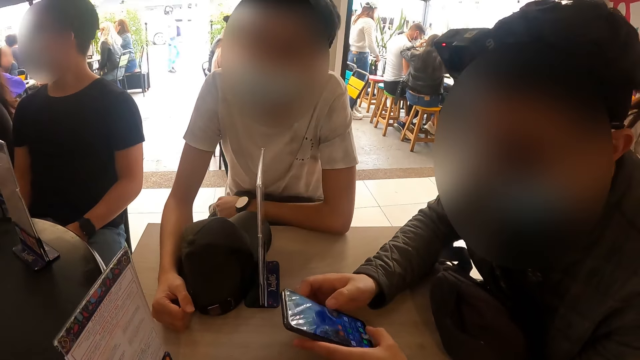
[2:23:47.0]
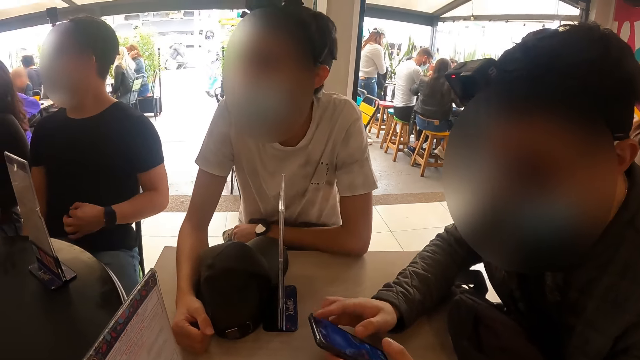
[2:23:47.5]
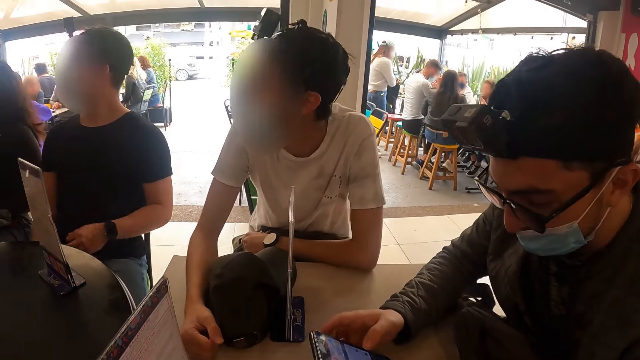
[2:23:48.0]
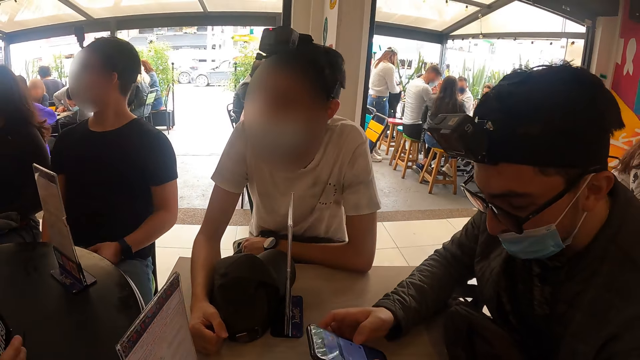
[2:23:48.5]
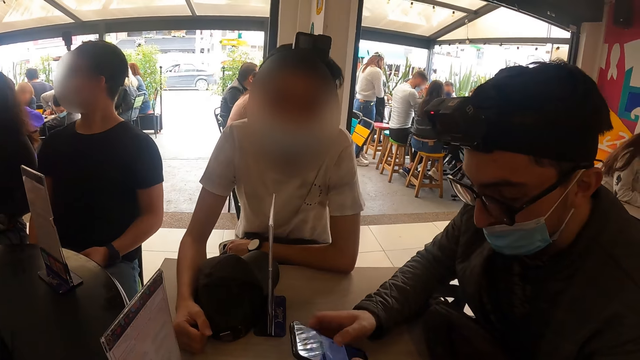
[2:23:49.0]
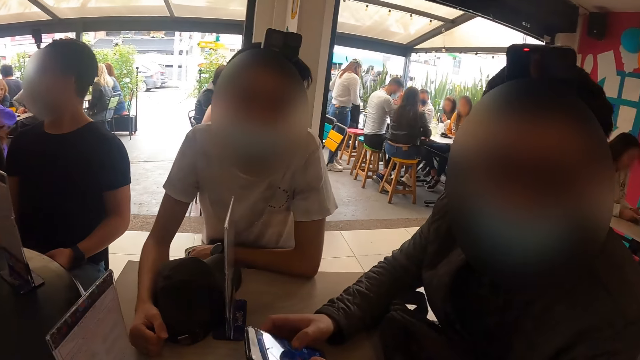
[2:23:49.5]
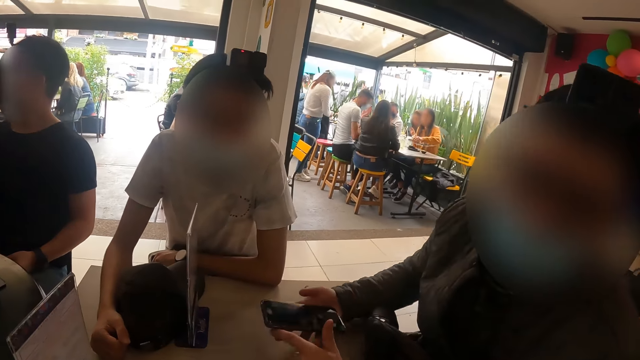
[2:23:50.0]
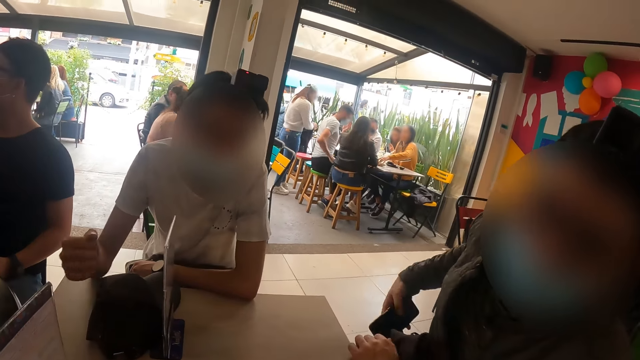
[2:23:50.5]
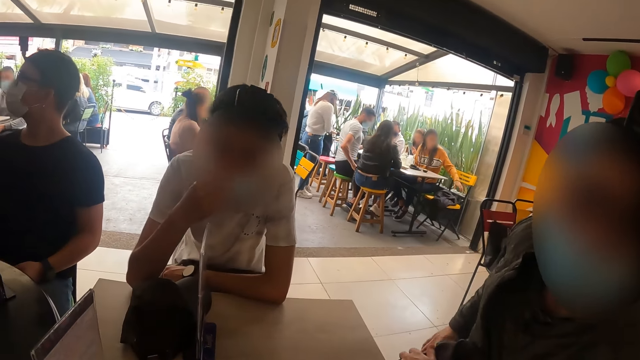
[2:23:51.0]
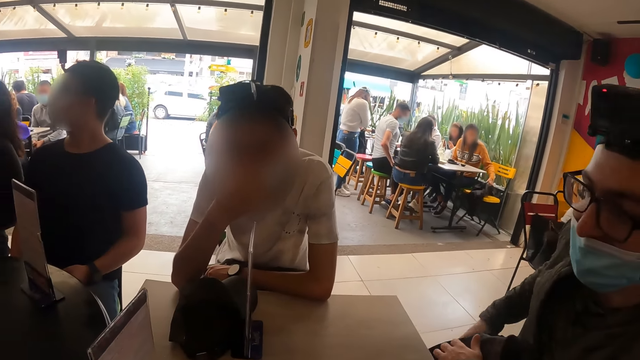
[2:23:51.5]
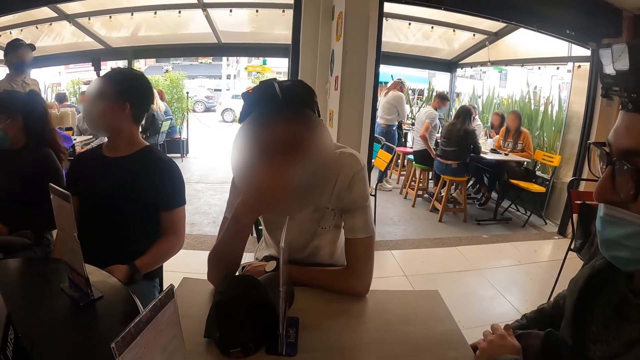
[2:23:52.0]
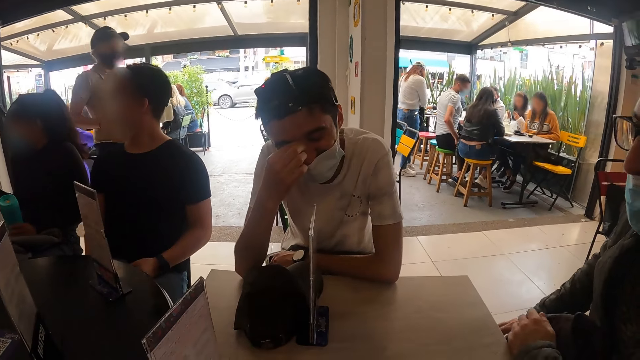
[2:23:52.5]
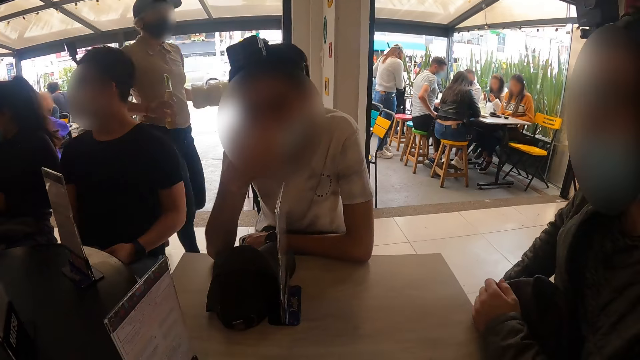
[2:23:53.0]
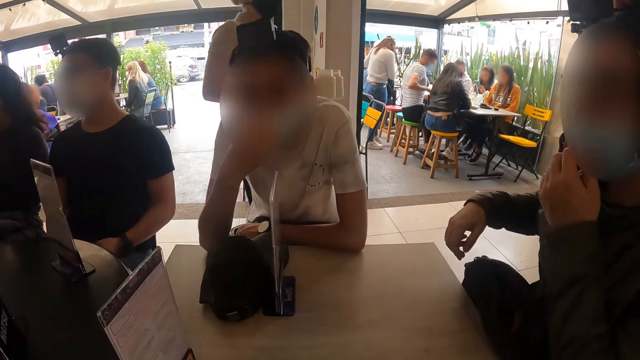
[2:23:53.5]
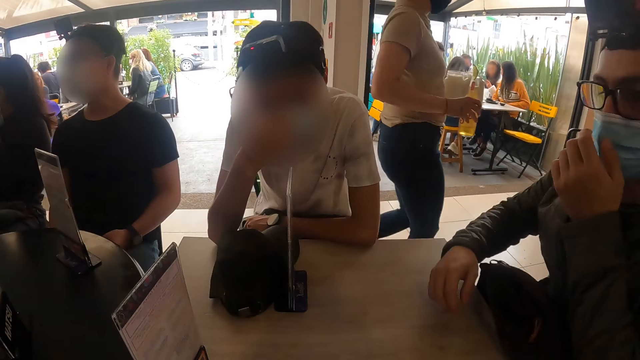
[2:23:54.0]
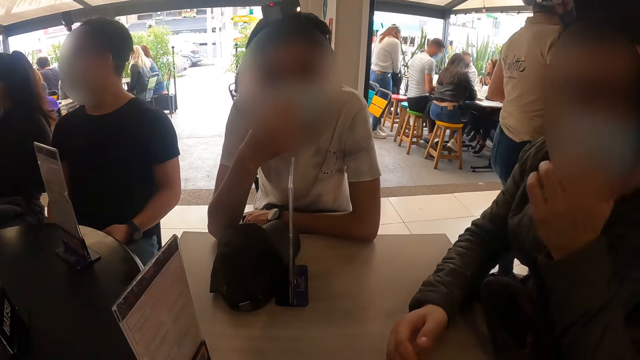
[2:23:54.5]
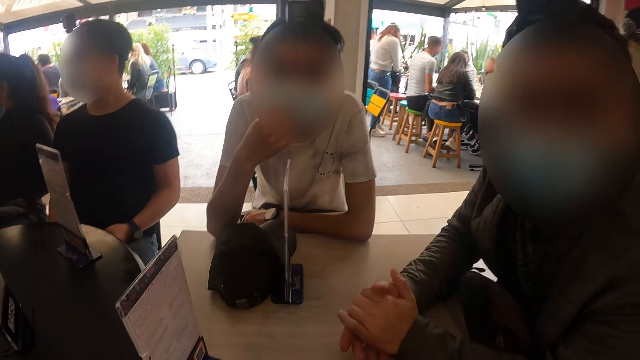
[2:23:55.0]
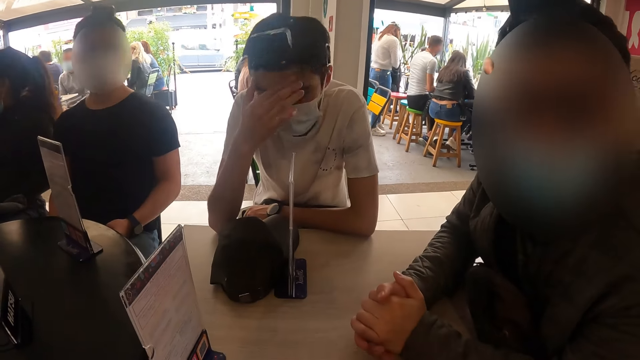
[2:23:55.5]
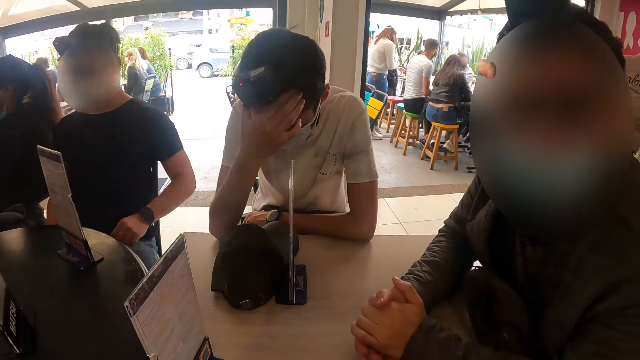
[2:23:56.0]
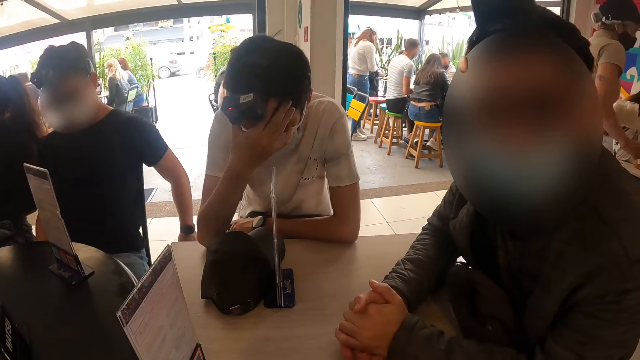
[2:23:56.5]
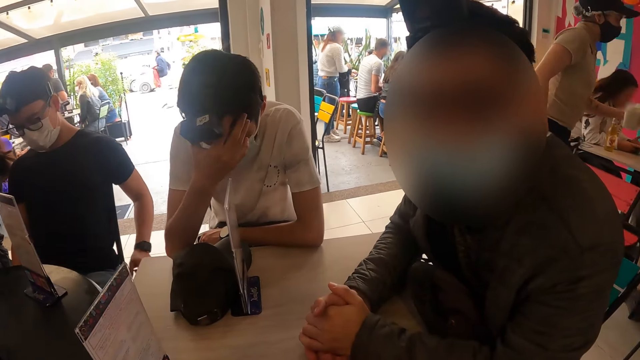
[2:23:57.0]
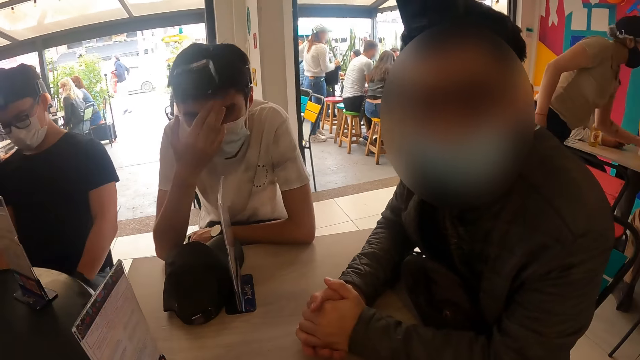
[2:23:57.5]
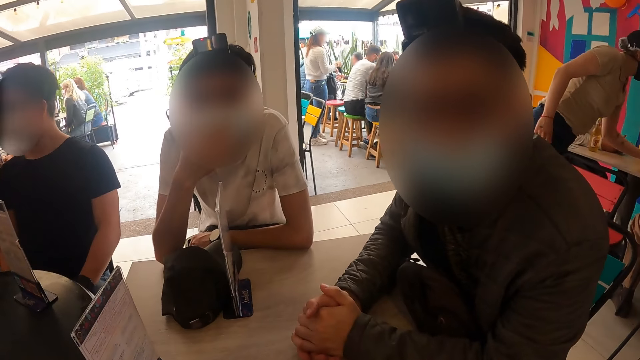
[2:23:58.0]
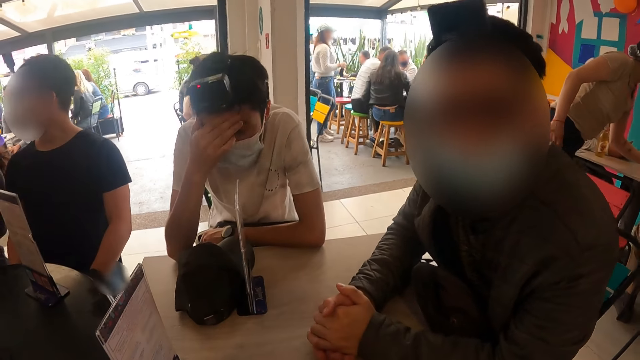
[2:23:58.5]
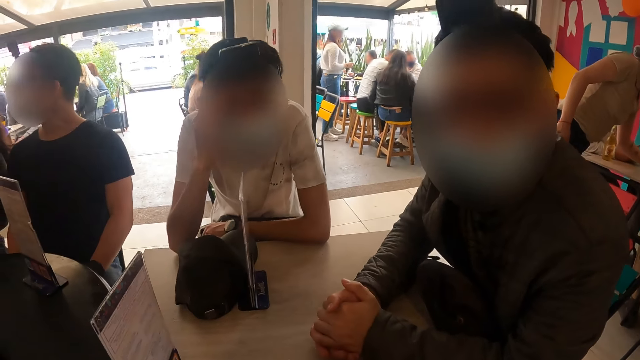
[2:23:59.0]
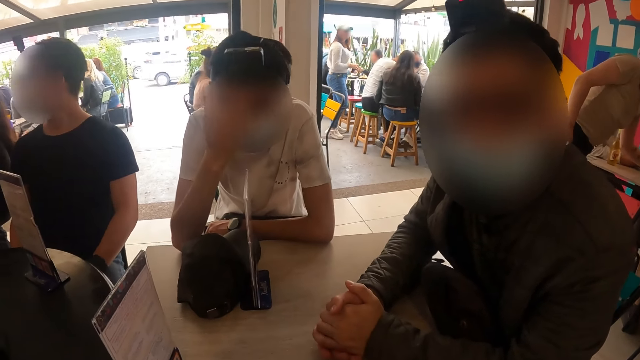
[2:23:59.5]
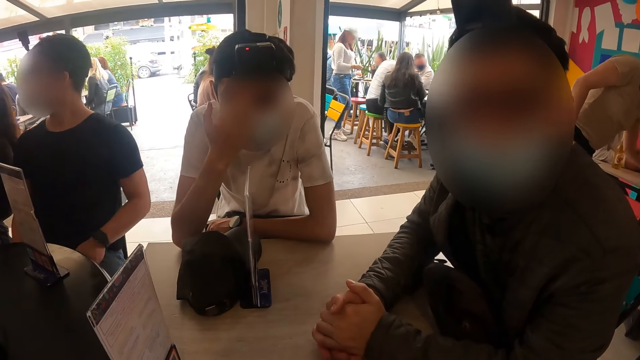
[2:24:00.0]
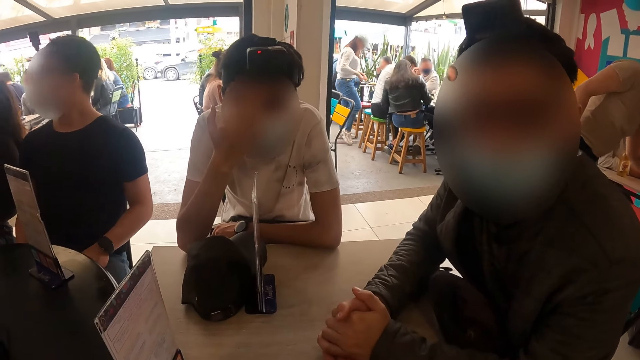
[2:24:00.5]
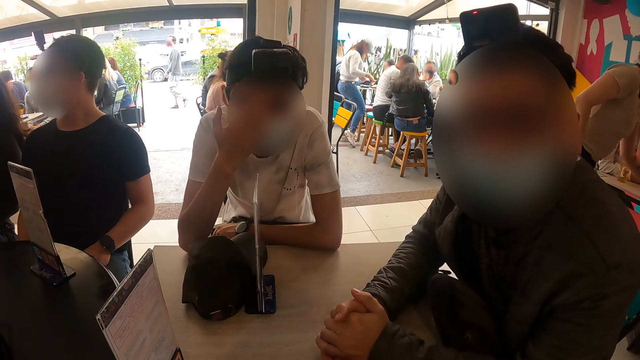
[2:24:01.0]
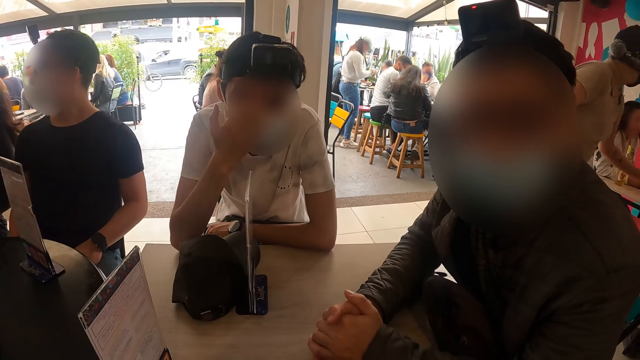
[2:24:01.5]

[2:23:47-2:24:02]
A man puts his left hand on a sweater in his lap. The camera wearer looks around. Another man puts his phone in his pocket with his right hand. The first man touches his face with his right hand. The other man adjusts the facemask on his face with his left hand and adjusts the pair of glasses on his face with his left hand. The first man adjusts the camera on his head with his right hand. The camera wearer talks to a man. The first man rubs his forehead with his right hand.

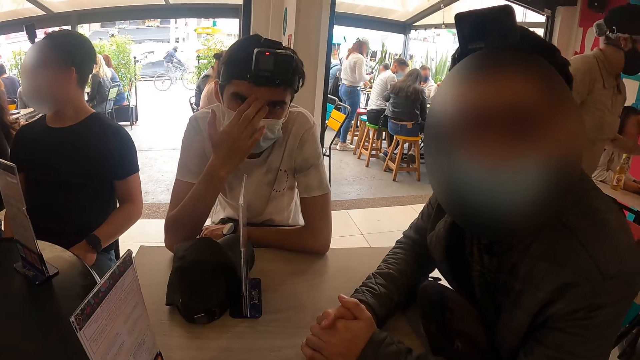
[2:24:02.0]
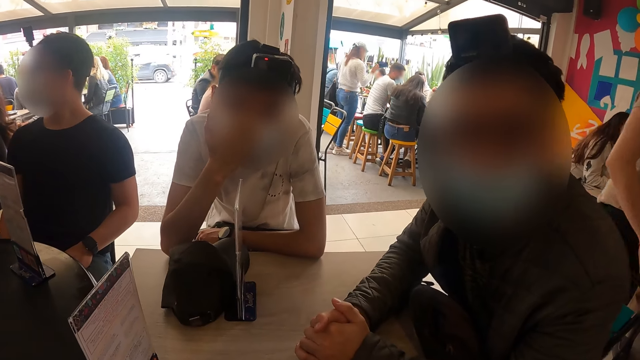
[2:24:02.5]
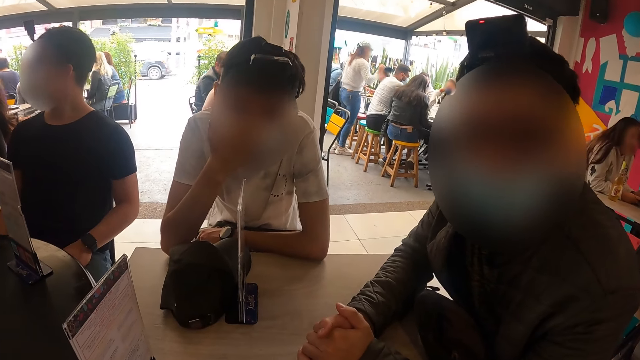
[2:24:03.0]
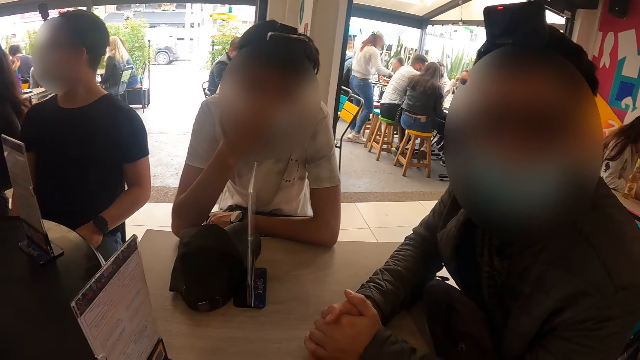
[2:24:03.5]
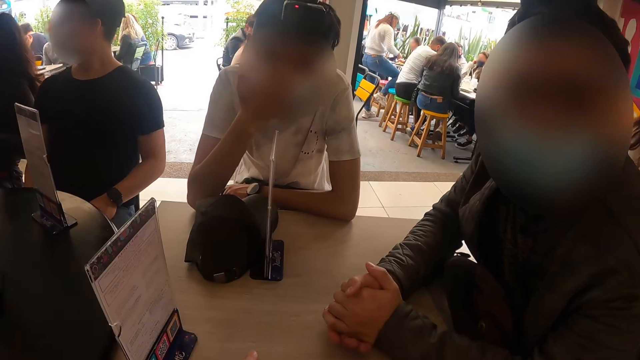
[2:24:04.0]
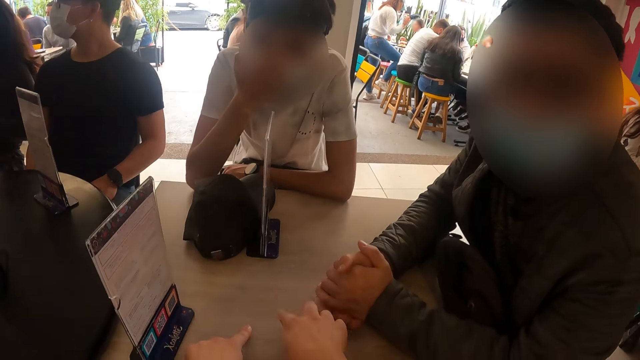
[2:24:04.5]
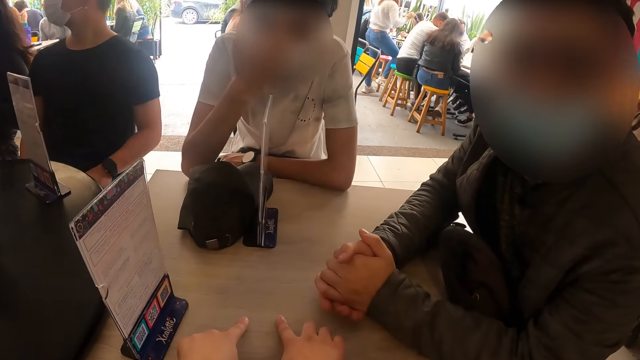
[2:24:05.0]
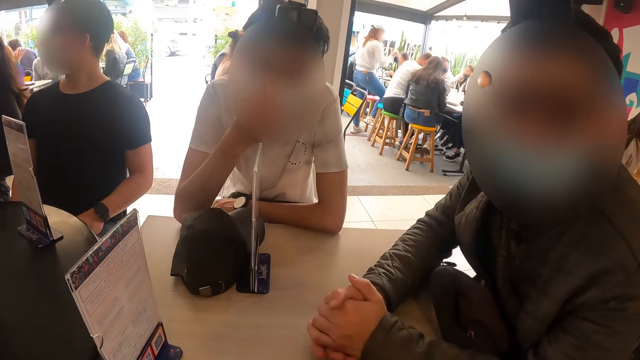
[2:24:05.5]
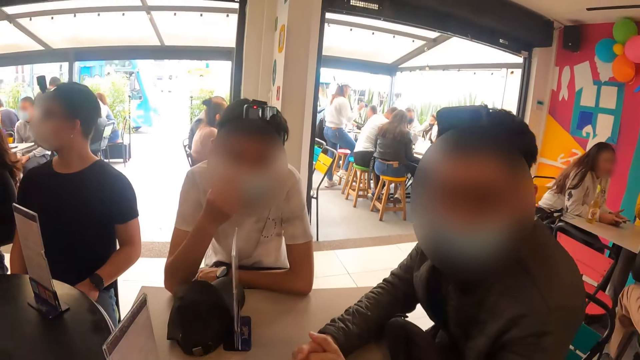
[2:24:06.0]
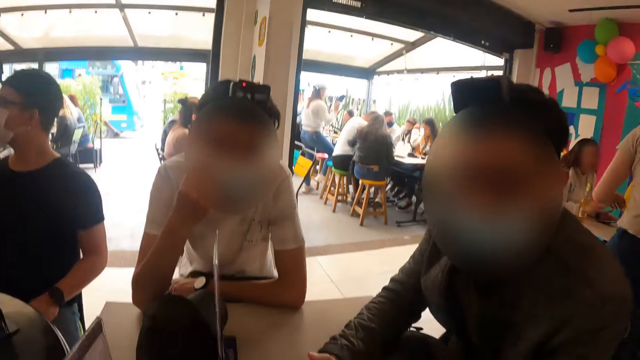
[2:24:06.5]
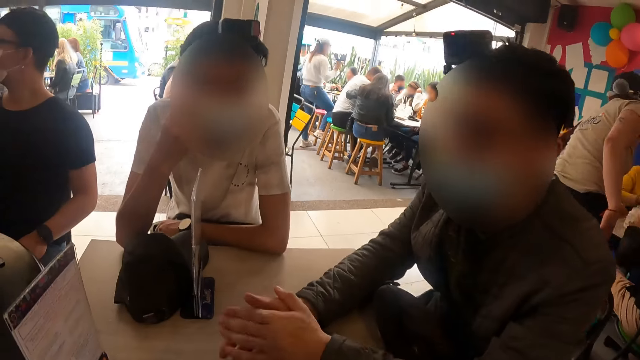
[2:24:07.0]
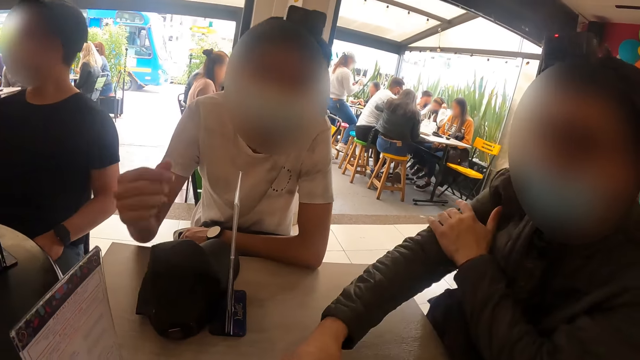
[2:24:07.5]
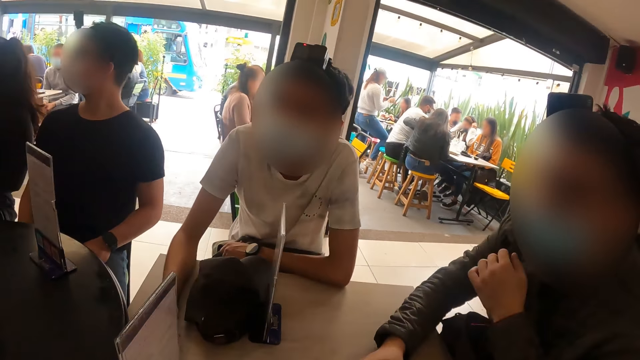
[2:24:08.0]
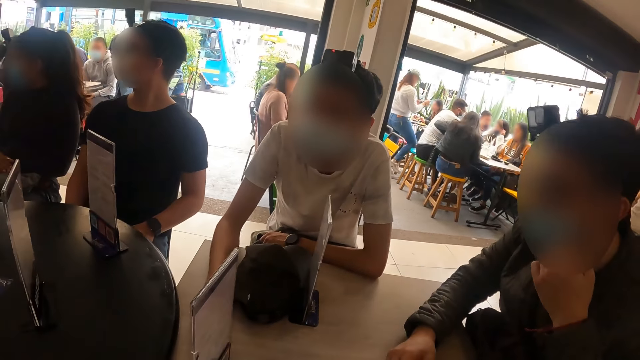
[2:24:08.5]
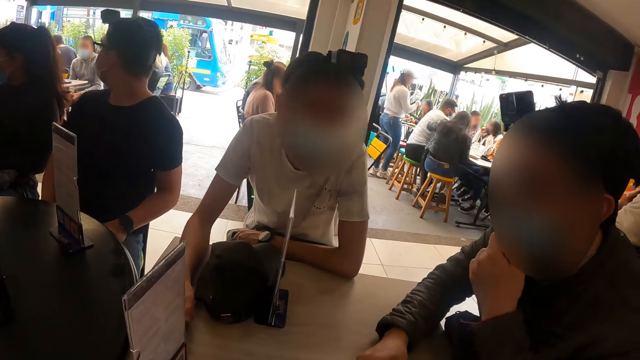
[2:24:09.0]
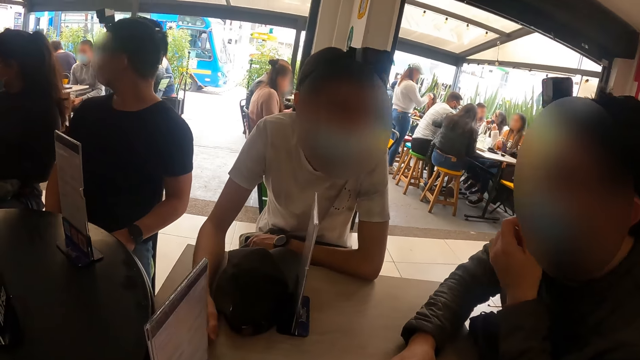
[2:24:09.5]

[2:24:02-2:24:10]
A man adjusts the facemask on his face with his left hand.
